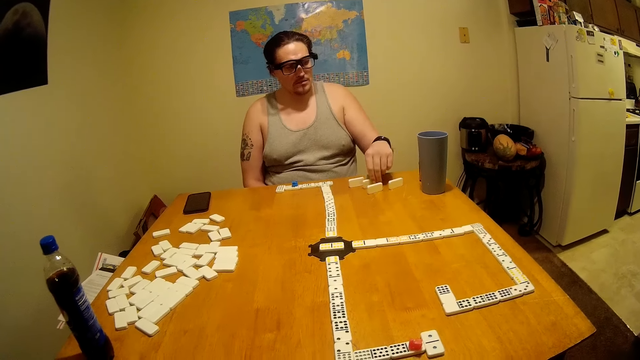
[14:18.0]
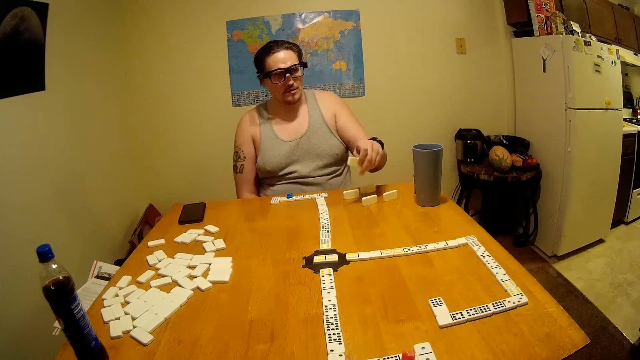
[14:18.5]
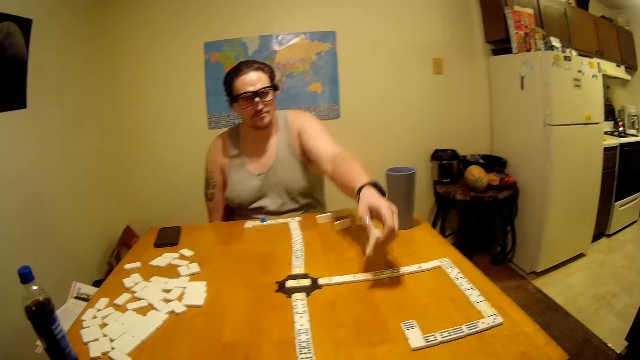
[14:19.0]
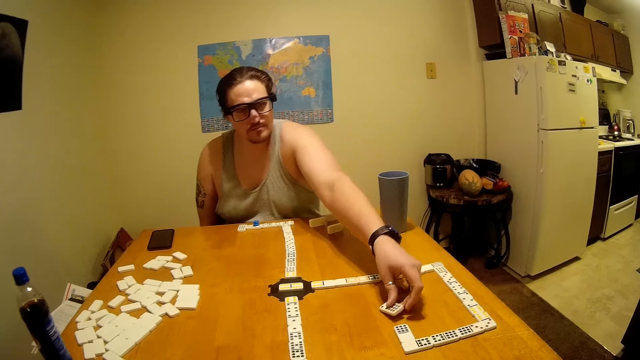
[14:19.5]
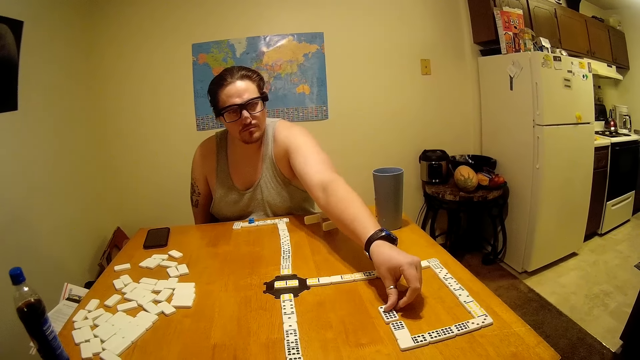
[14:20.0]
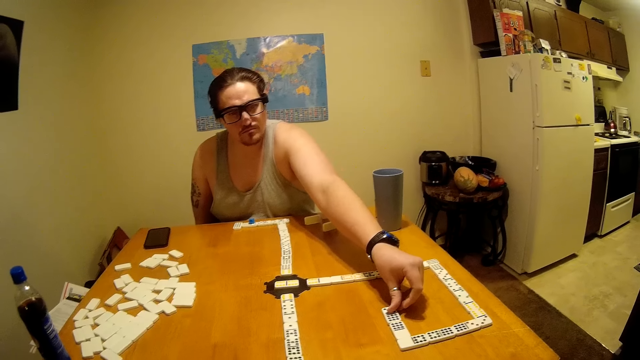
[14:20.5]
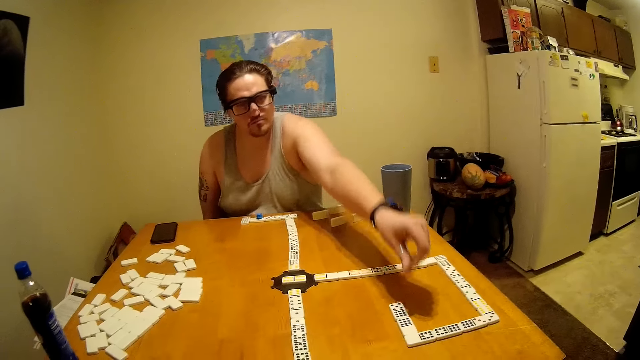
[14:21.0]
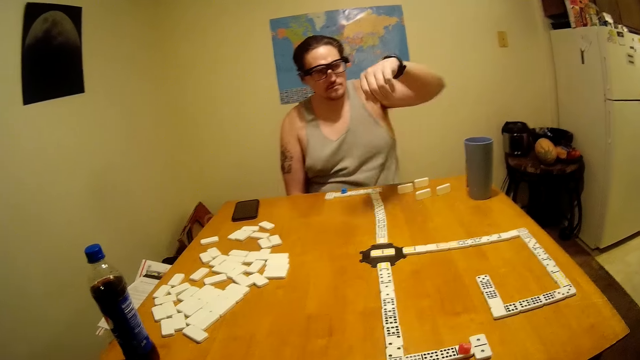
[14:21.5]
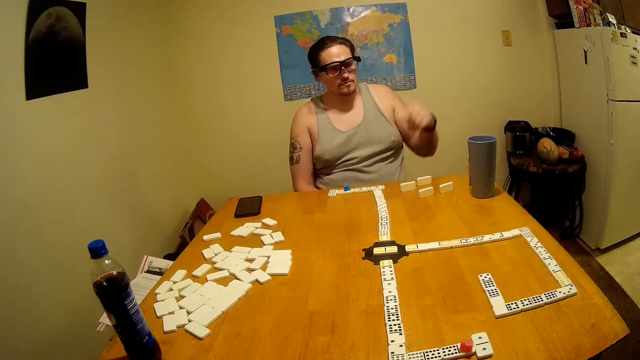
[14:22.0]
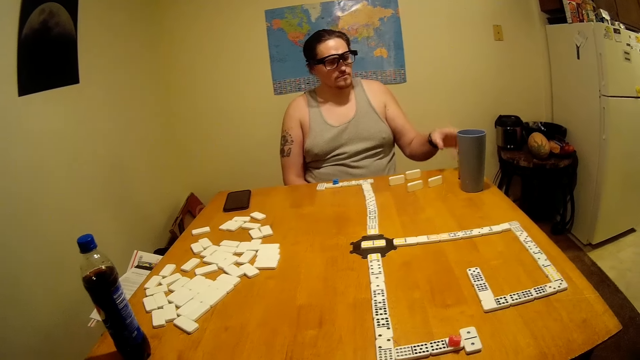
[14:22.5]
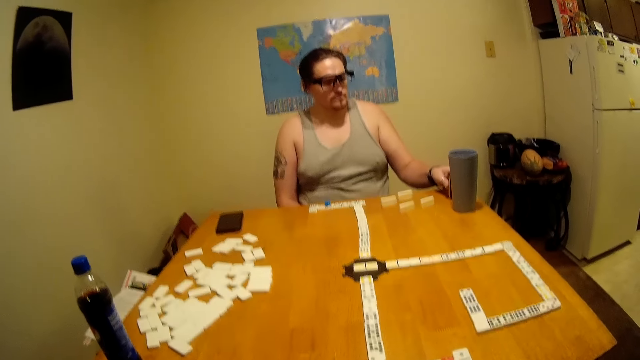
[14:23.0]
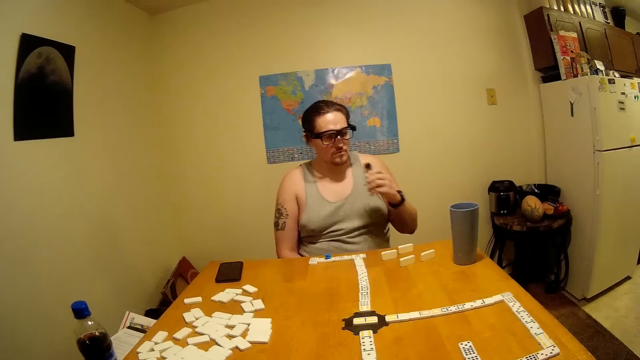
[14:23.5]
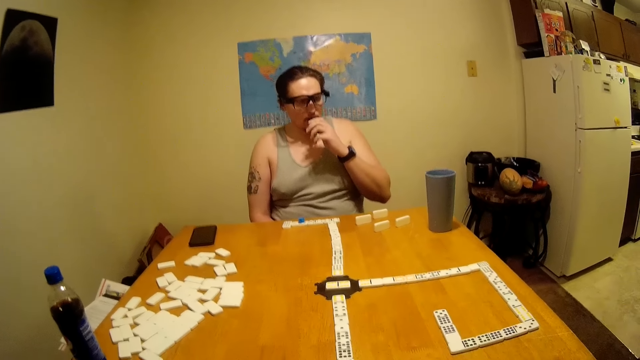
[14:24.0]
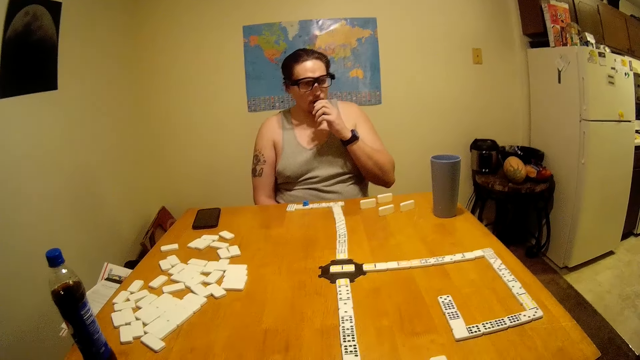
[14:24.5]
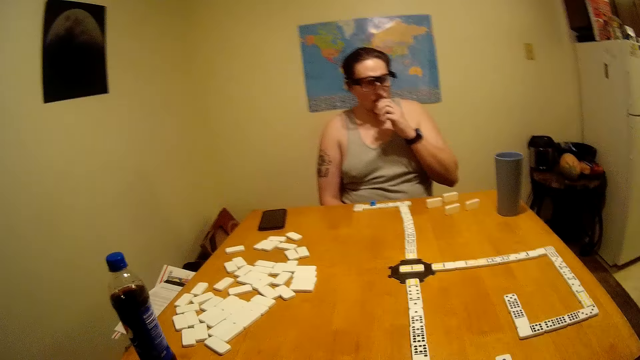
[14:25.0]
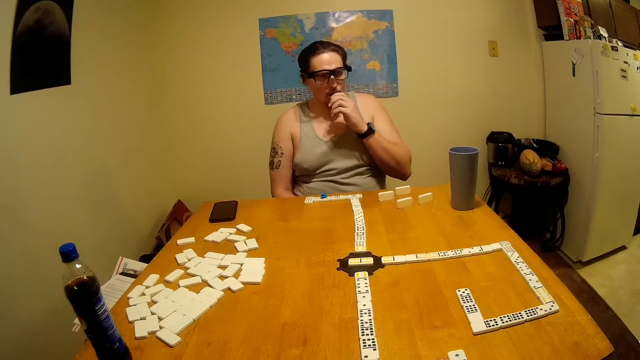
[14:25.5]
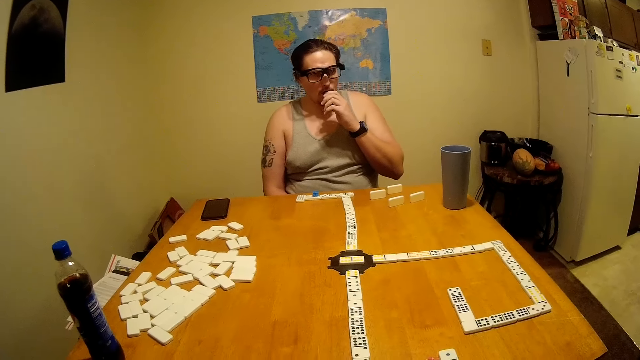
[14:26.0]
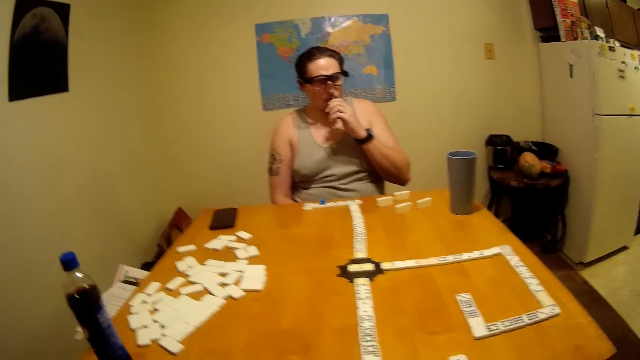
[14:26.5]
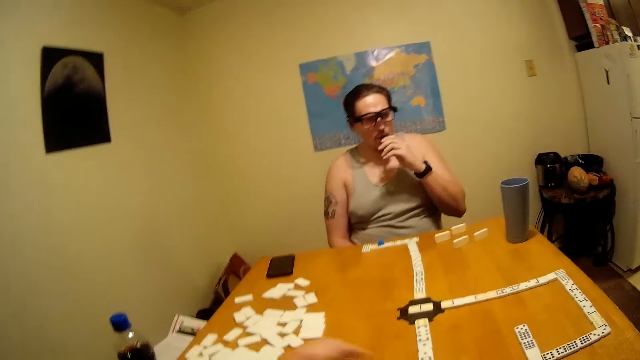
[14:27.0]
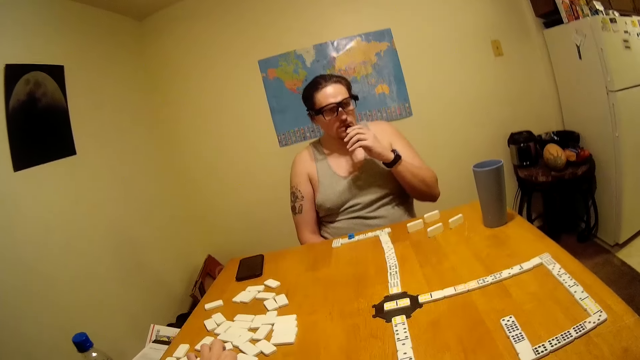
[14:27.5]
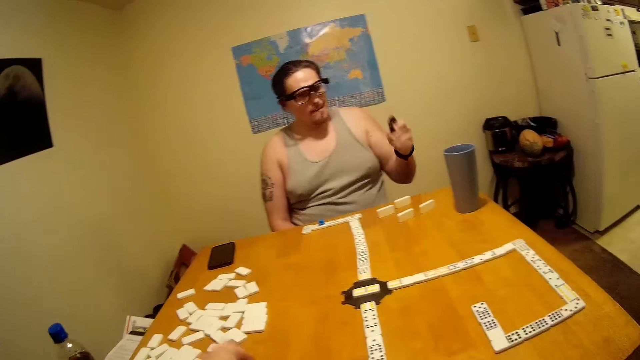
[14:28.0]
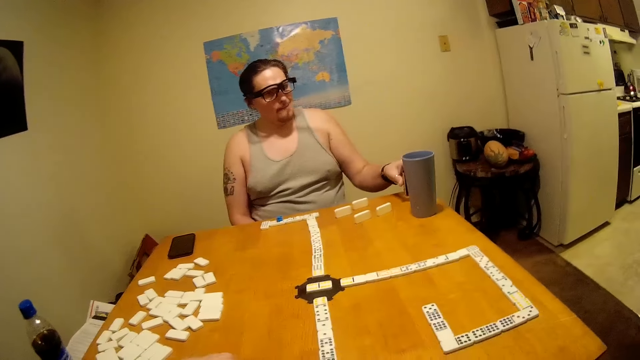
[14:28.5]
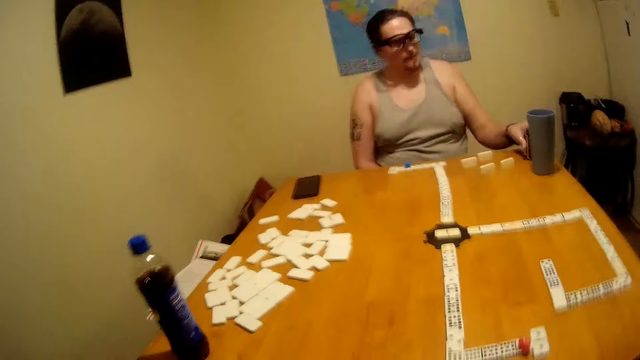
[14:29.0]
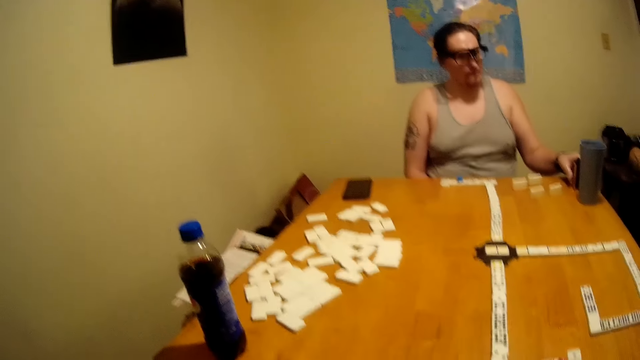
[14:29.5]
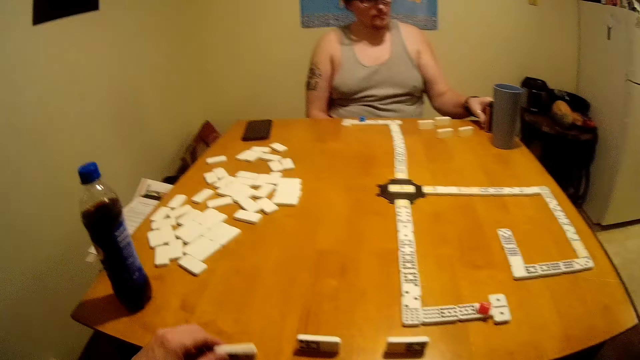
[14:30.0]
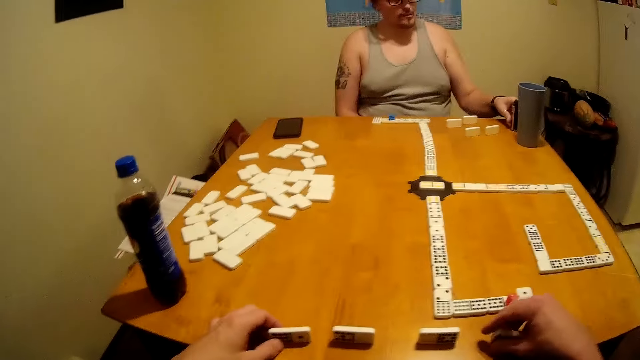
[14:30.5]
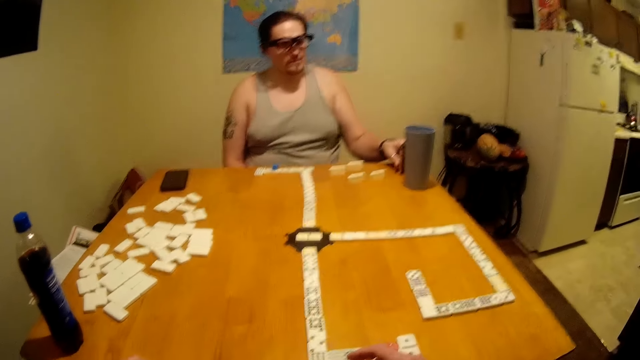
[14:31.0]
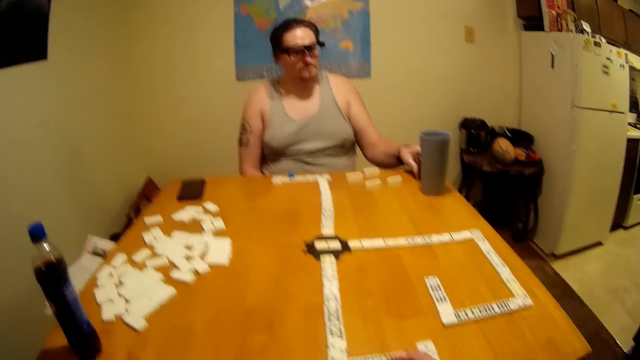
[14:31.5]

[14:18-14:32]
A man picks a domino. The man joins the domino. The man sniffs something. The camera wearer looks on the table. They pull the domino.

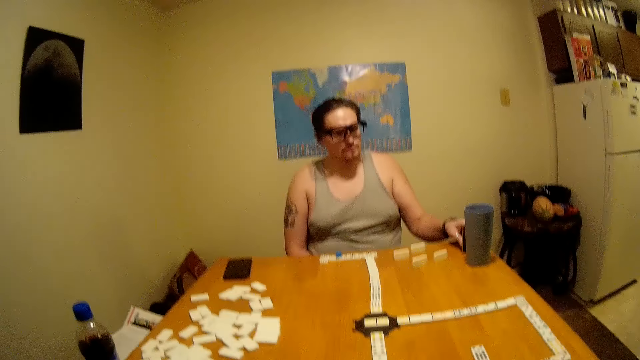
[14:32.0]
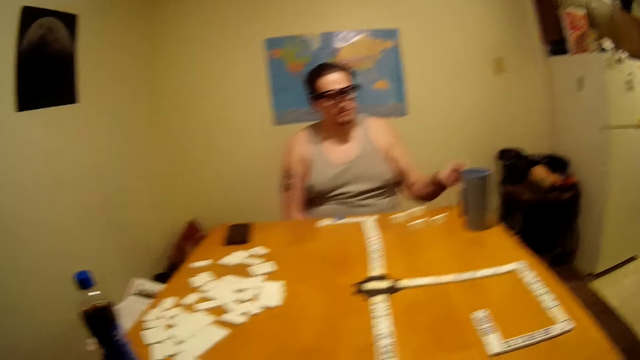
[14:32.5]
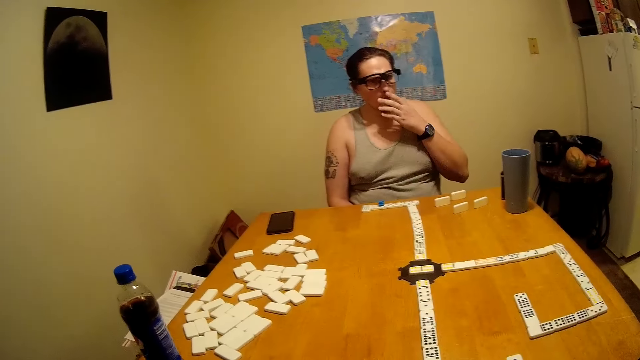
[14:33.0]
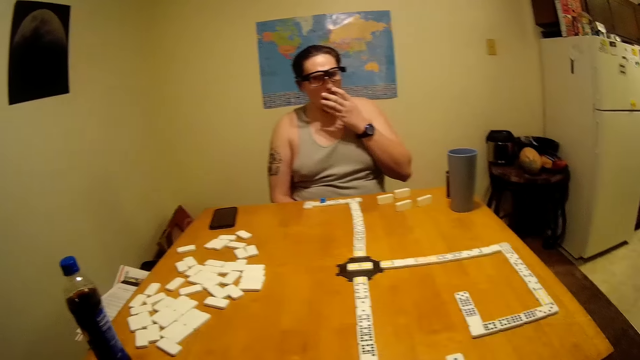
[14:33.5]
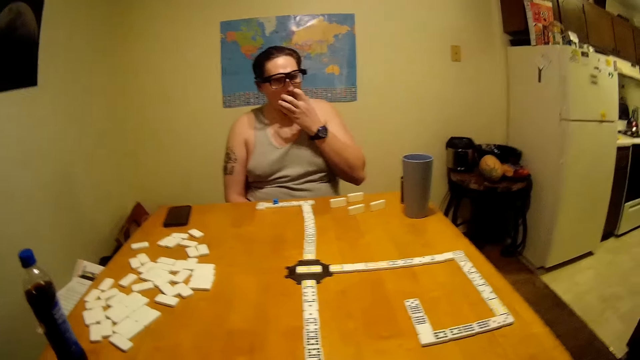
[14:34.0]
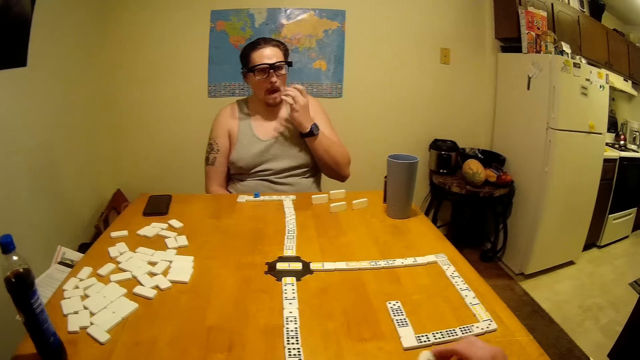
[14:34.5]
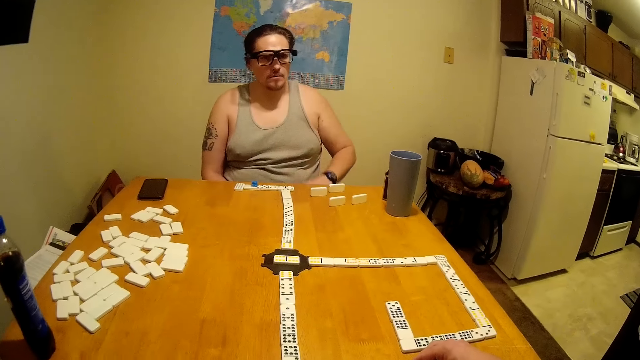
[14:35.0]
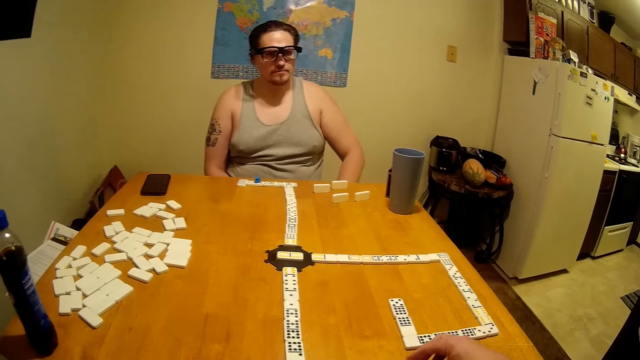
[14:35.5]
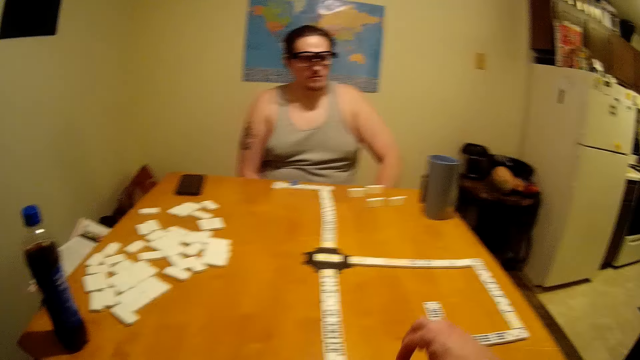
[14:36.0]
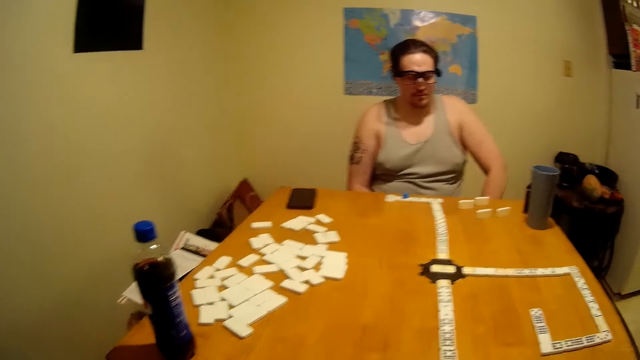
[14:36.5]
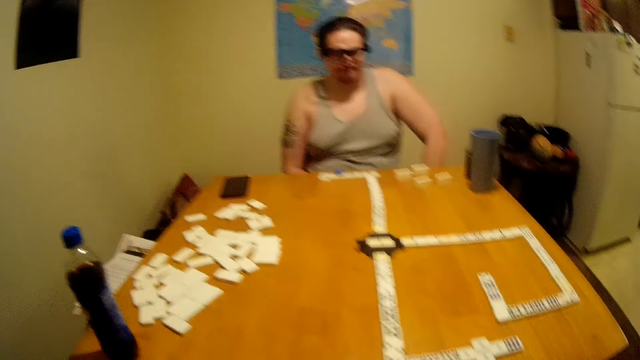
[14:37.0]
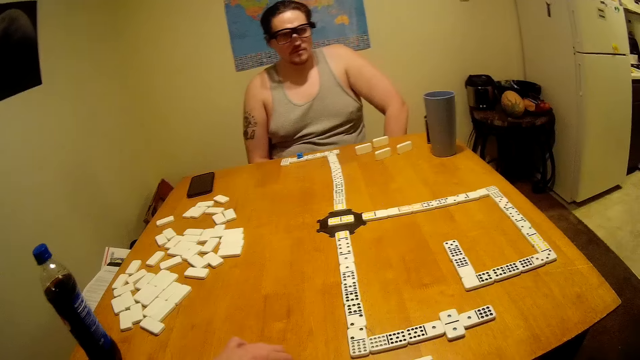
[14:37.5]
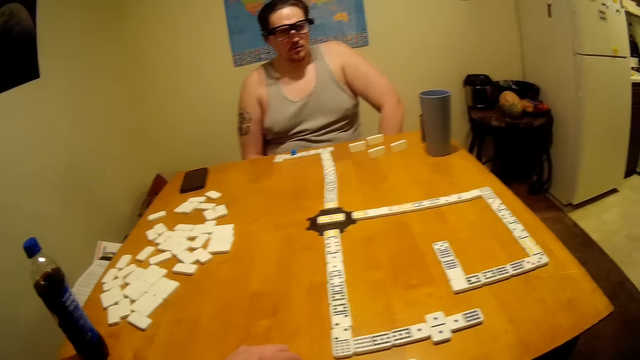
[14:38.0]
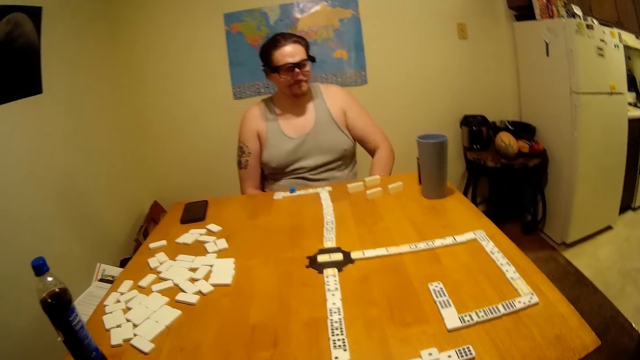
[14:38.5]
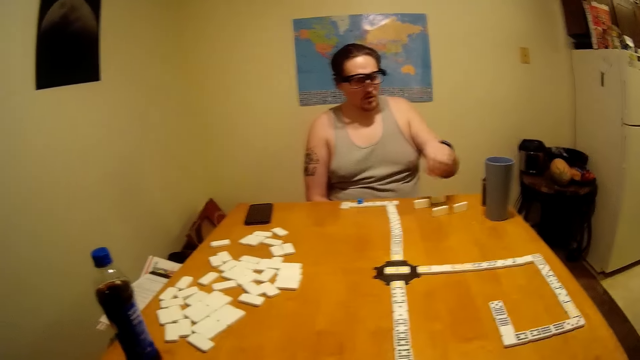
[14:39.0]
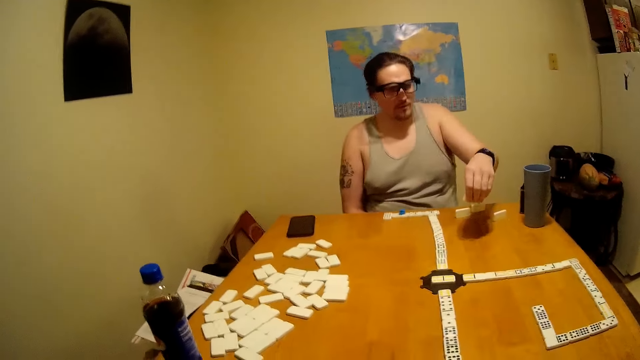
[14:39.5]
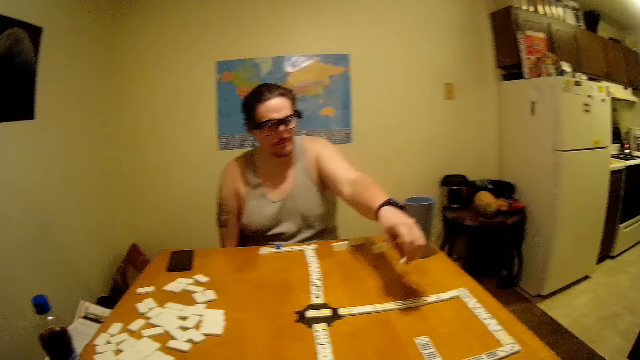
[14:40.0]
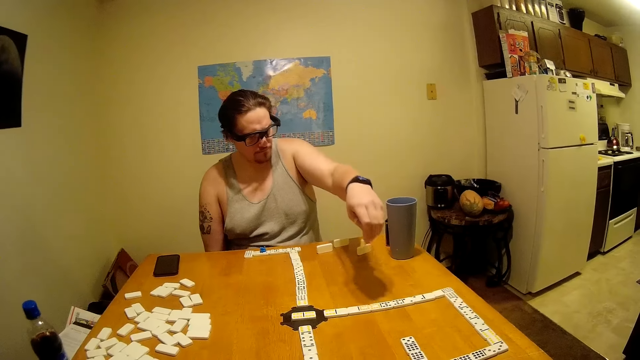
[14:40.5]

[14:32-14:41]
A man picks his nose. The man lowers his hand. The camera wearer joins a domino.
